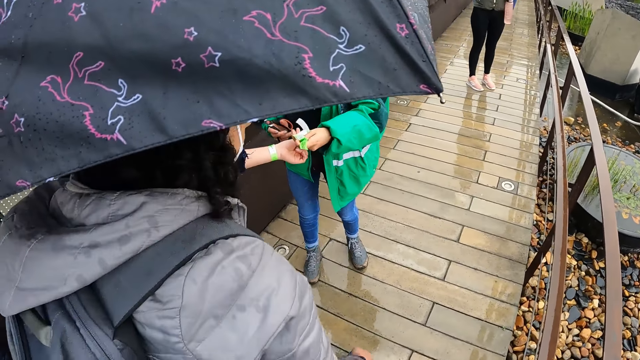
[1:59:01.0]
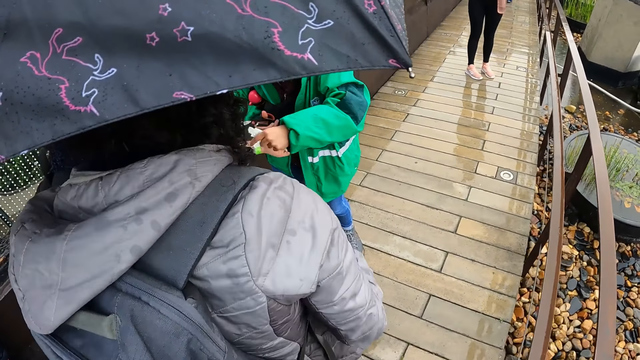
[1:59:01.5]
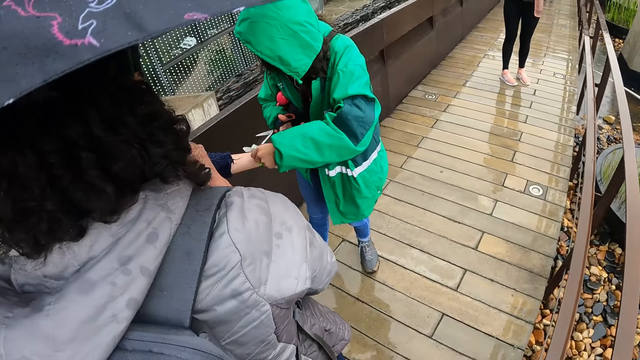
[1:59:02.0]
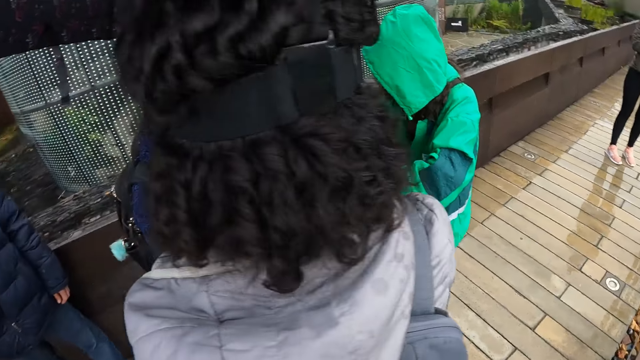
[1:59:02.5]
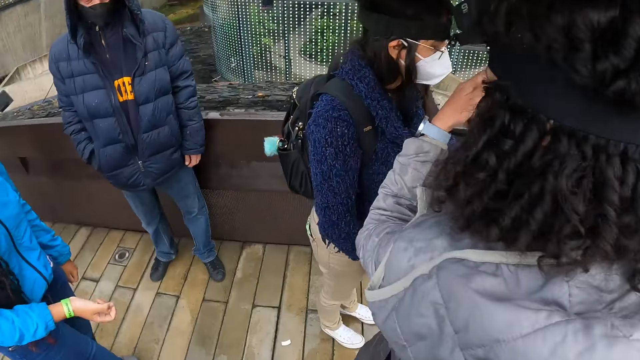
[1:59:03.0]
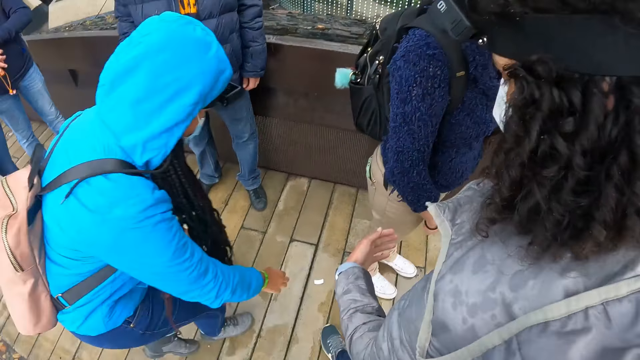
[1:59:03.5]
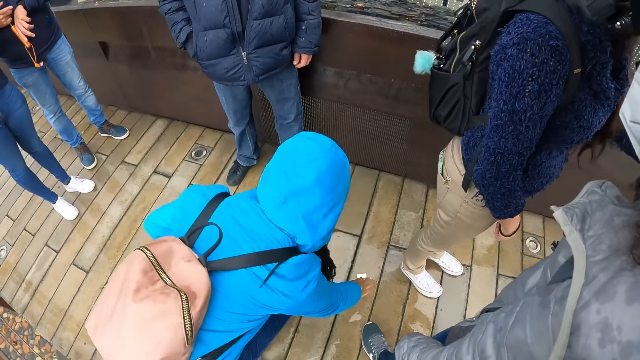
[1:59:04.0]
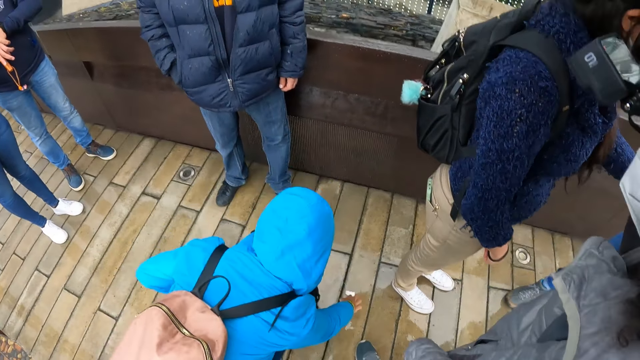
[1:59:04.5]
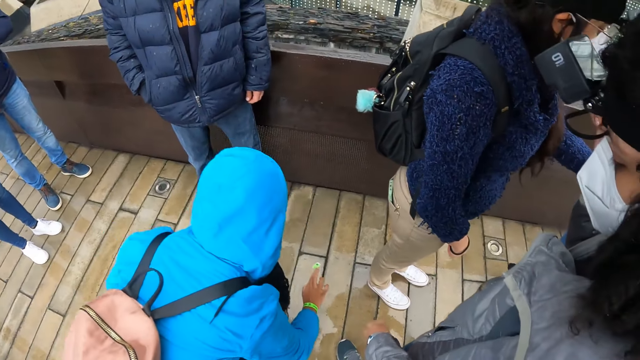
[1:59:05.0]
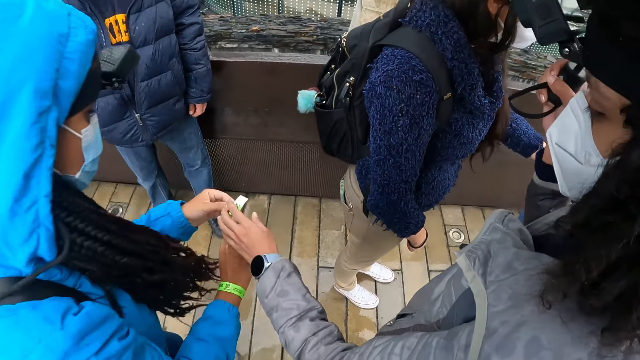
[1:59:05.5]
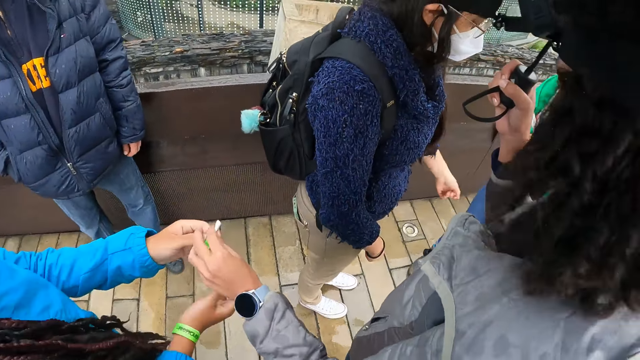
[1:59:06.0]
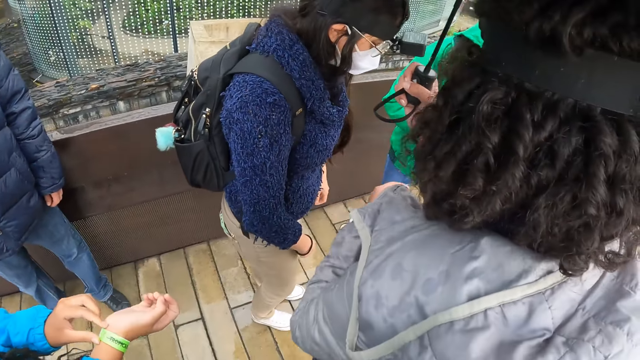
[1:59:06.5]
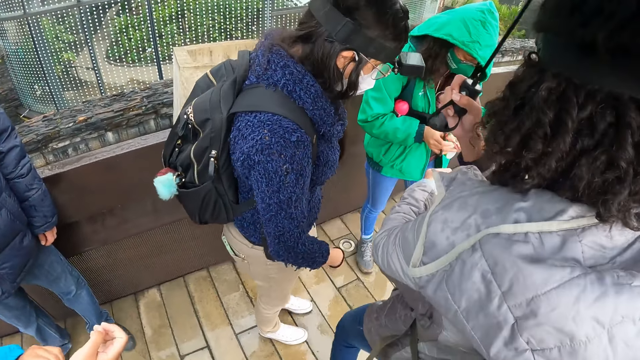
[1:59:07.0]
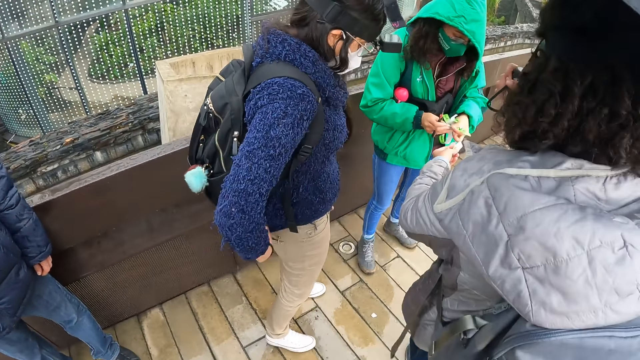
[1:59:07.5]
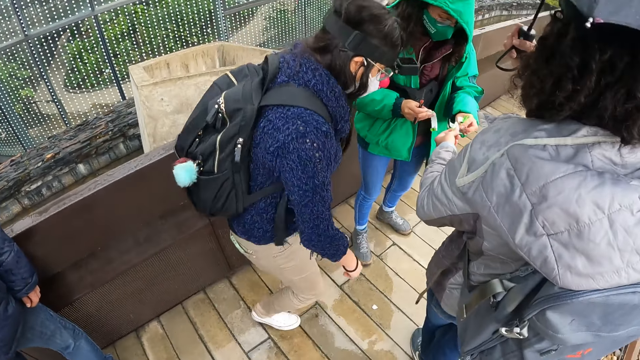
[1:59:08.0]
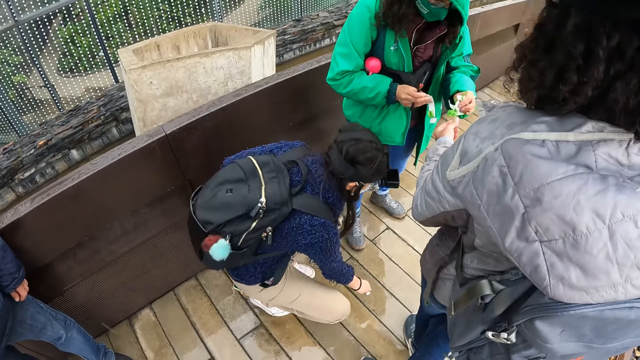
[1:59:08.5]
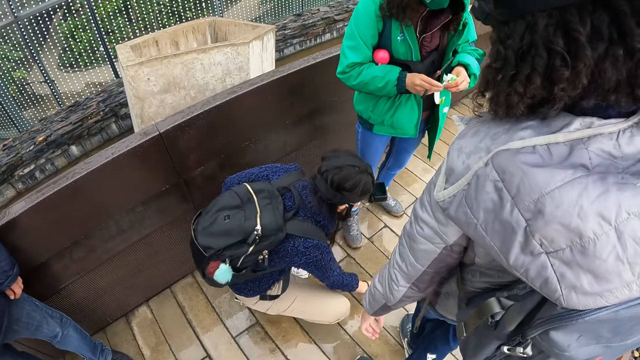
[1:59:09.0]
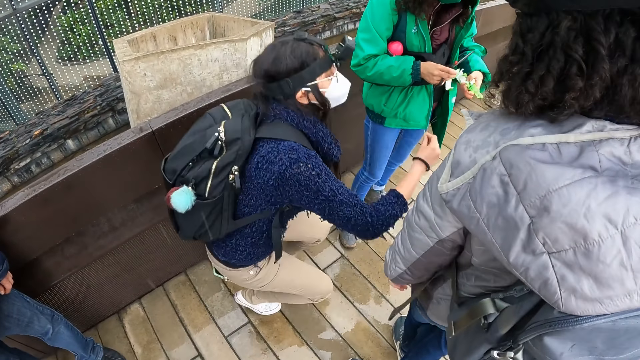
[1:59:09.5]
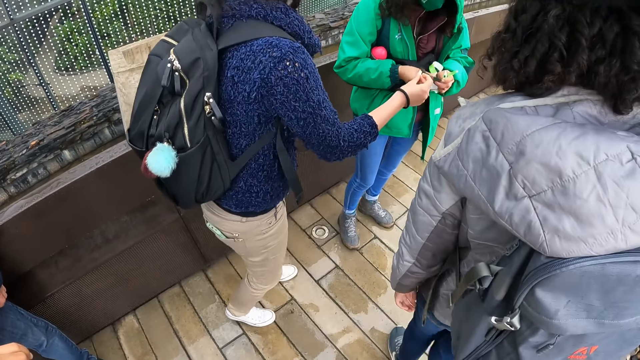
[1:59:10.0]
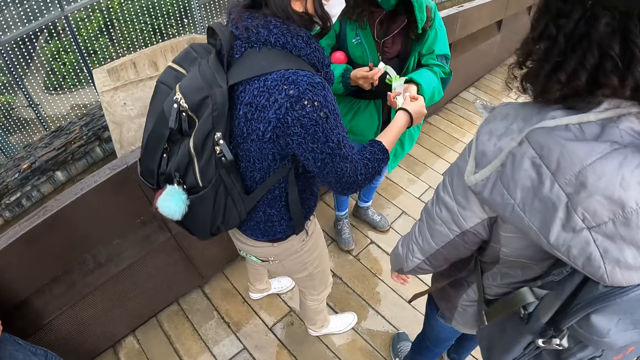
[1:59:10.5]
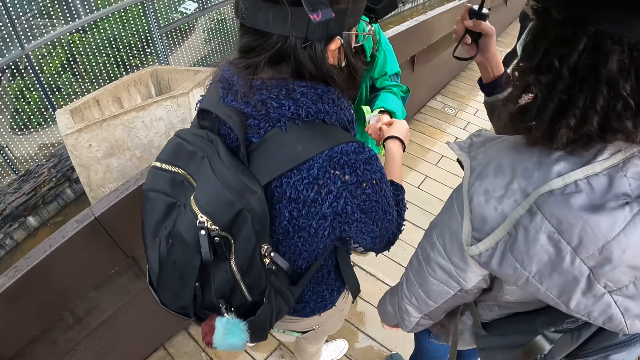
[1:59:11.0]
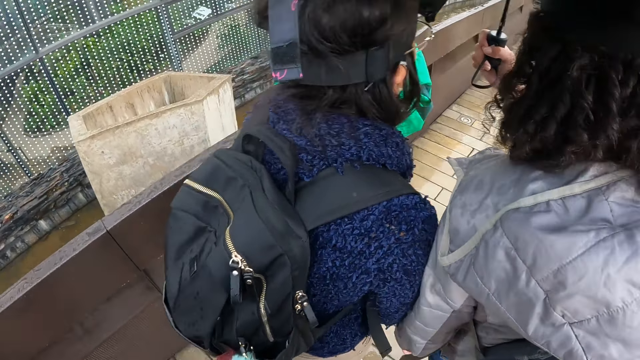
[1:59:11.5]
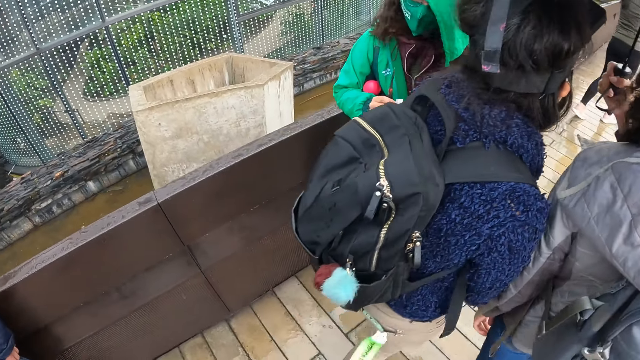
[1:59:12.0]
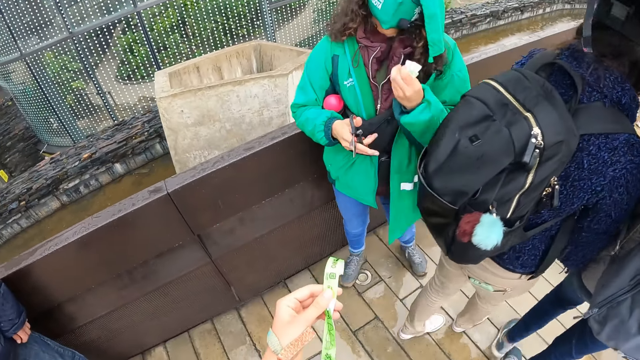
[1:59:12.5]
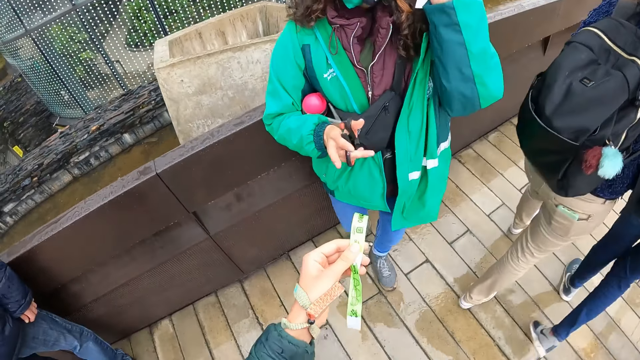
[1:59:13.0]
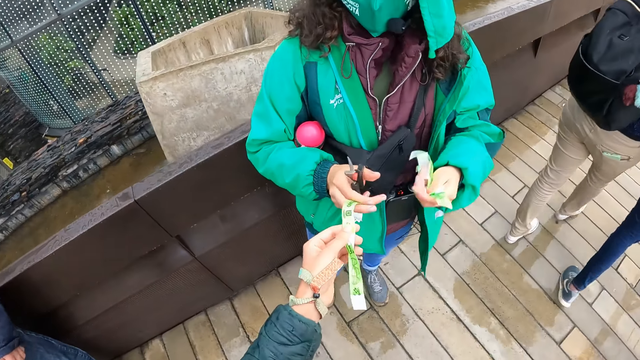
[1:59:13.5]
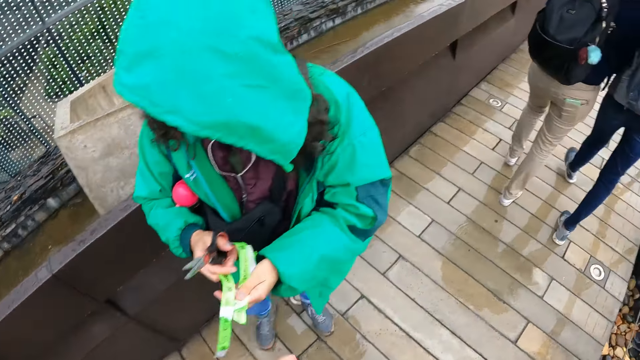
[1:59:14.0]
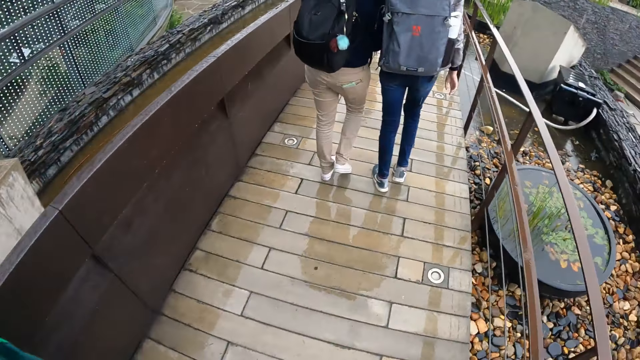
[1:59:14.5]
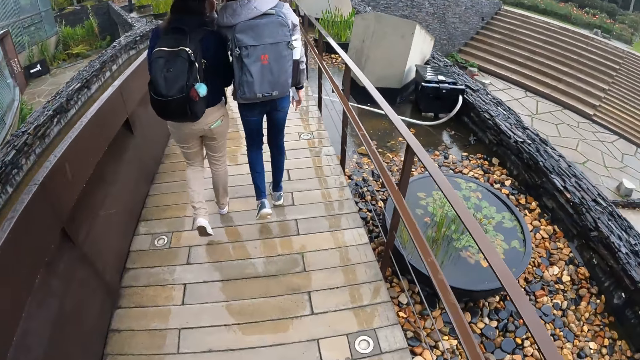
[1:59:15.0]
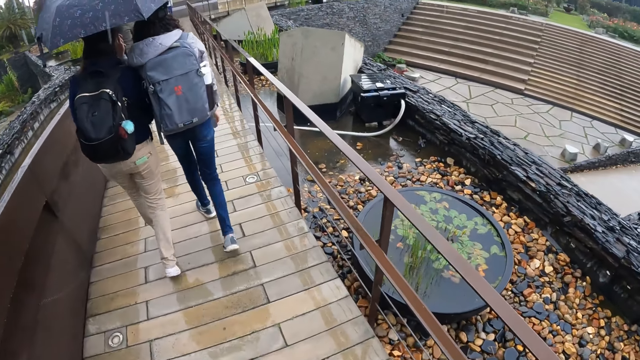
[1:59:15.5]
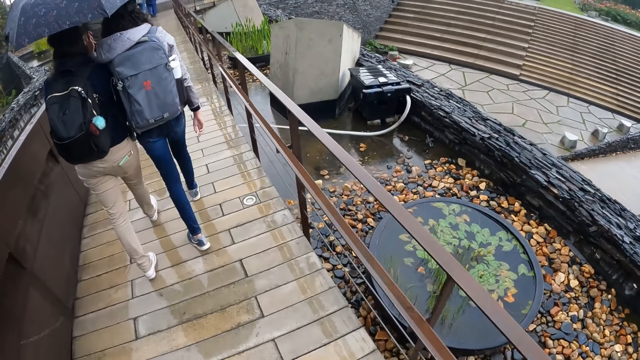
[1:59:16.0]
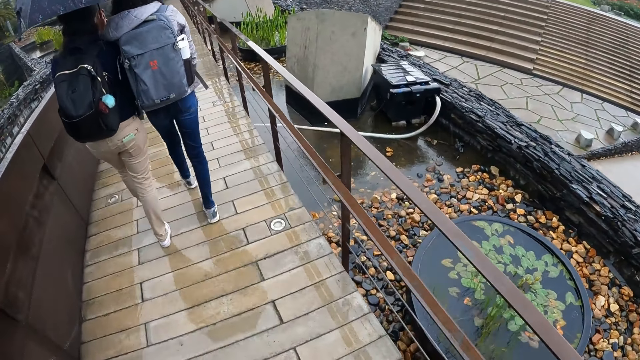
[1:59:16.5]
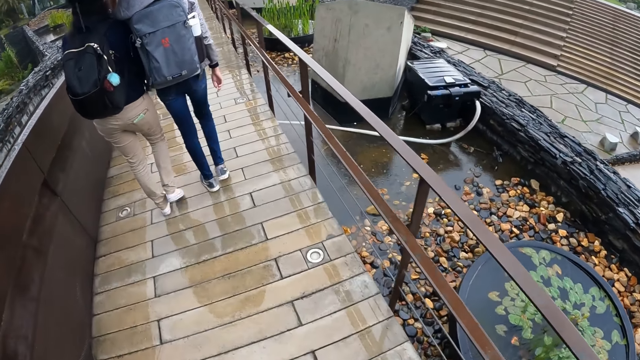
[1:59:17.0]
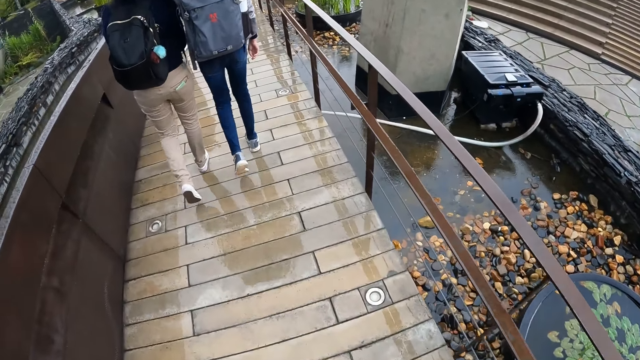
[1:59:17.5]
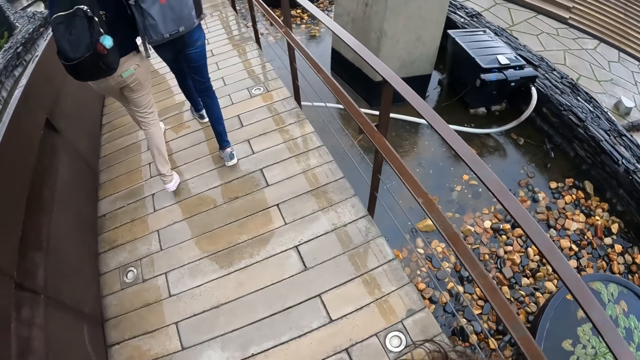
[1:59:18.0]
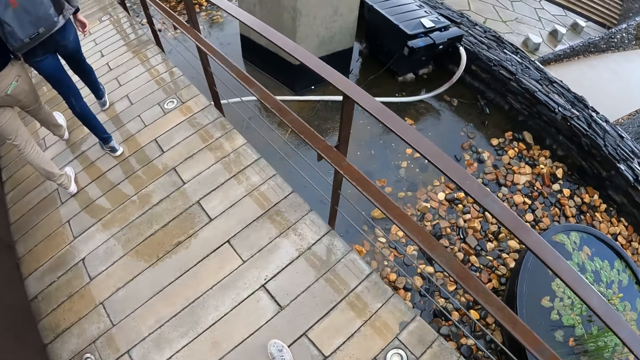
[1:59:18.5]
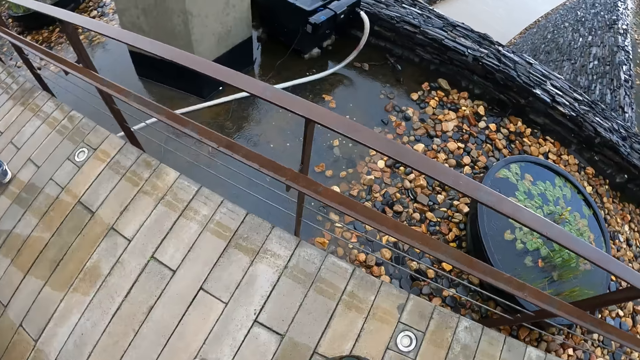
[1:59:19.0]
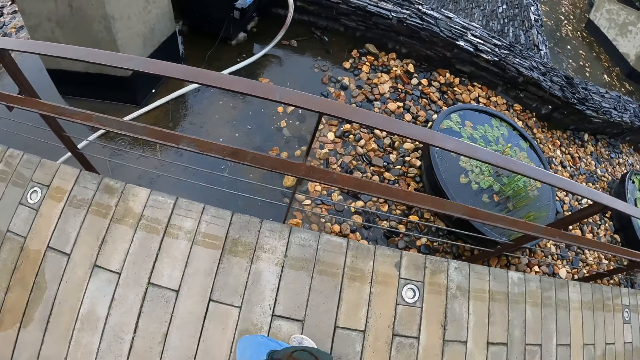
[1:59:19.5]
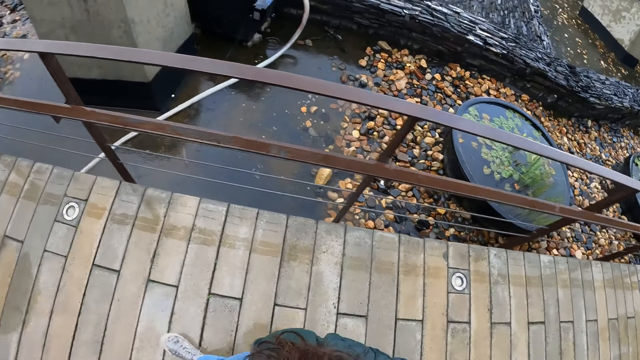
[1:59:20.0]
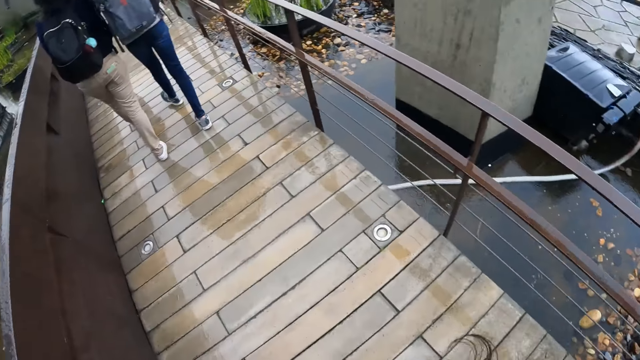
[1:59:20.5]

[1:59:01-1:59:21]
A woman picks up a tag from the floor with her right hand. The woman hands over the tag to another woman. A third woman collects the tag from the second woman with her left hand. The third woman collects the tag from the camera wearer with her right hand. The camera wearer gives the third woman something. They walk along the walkway.
